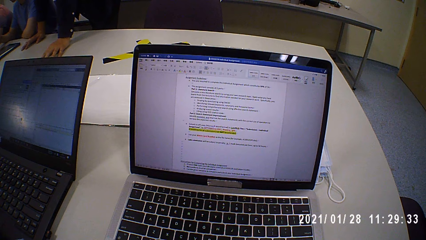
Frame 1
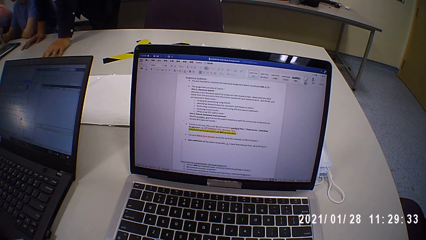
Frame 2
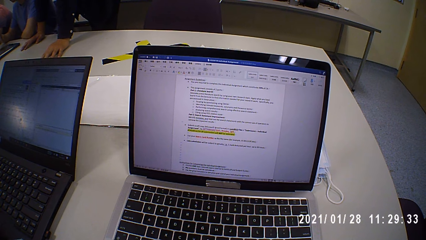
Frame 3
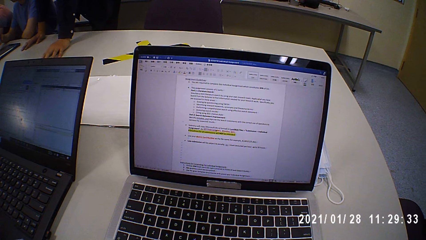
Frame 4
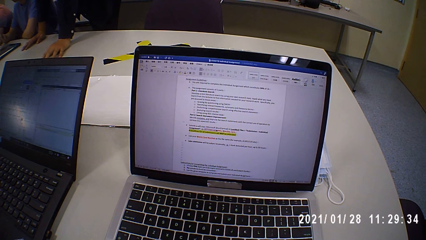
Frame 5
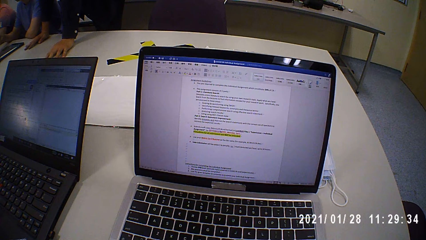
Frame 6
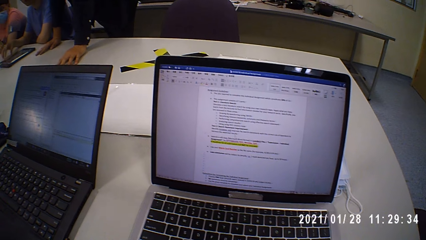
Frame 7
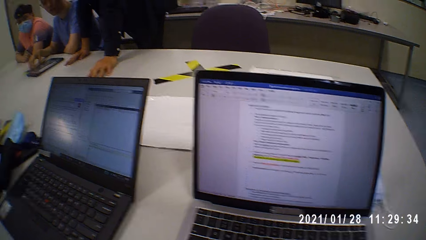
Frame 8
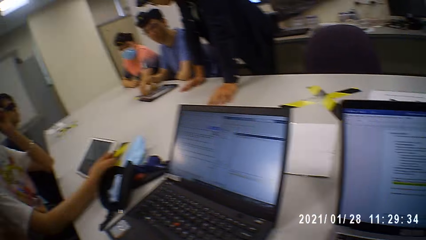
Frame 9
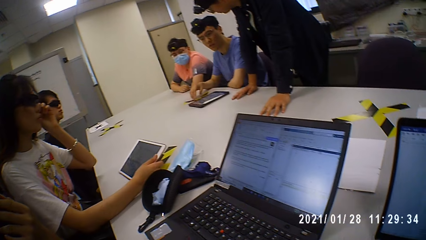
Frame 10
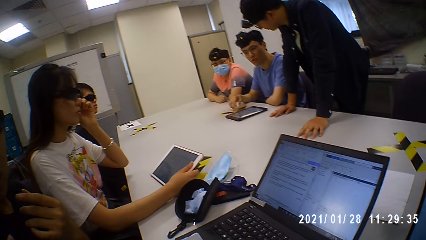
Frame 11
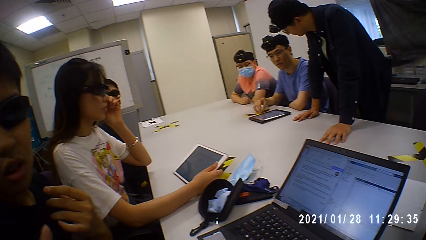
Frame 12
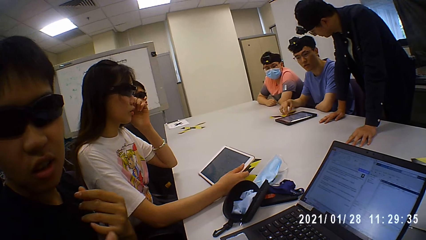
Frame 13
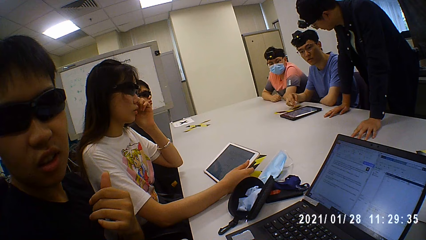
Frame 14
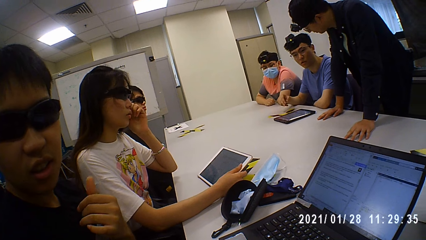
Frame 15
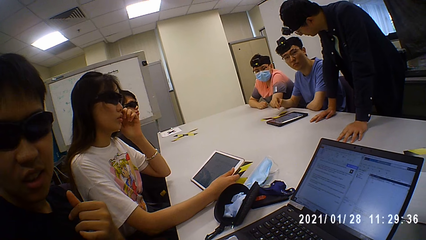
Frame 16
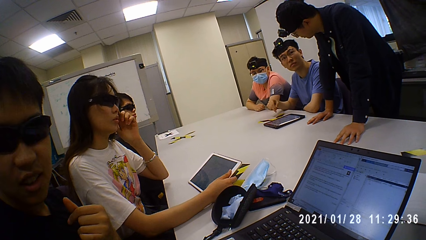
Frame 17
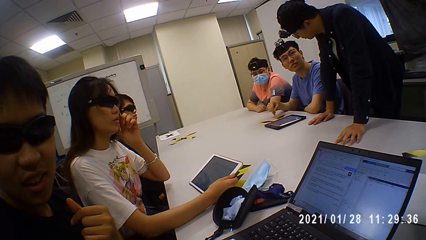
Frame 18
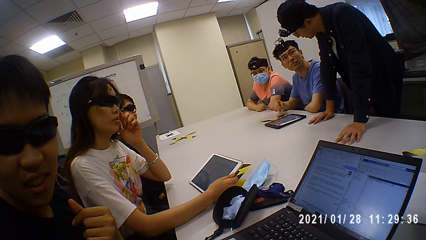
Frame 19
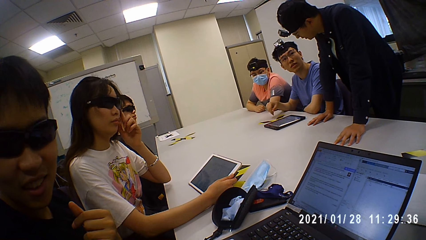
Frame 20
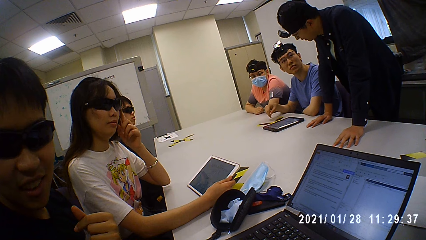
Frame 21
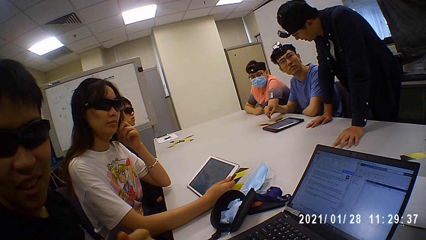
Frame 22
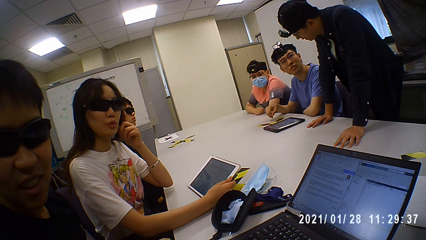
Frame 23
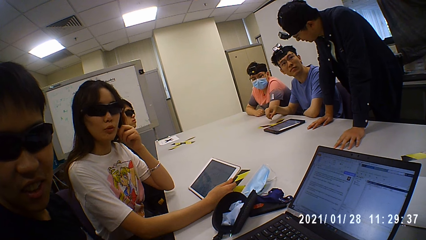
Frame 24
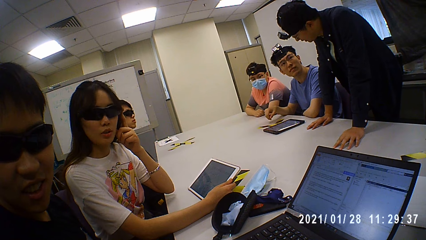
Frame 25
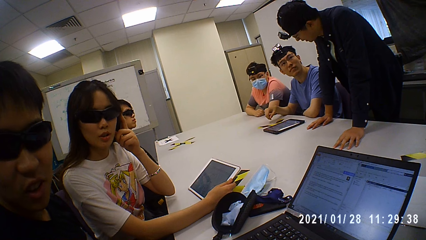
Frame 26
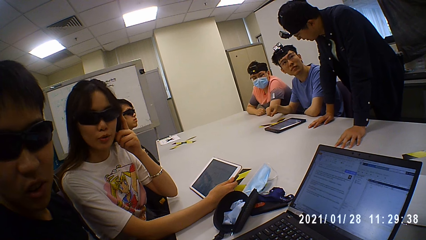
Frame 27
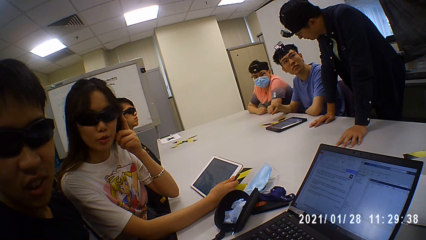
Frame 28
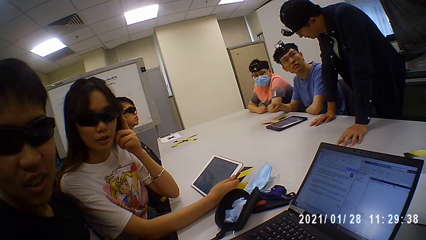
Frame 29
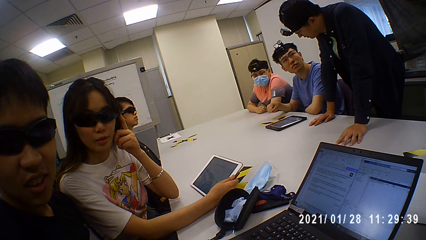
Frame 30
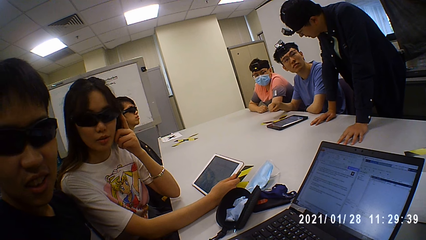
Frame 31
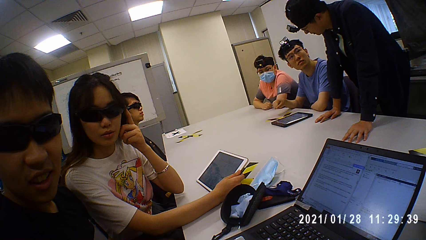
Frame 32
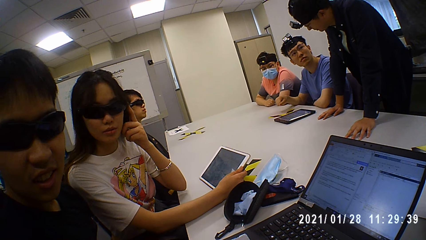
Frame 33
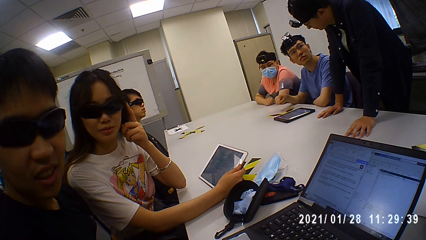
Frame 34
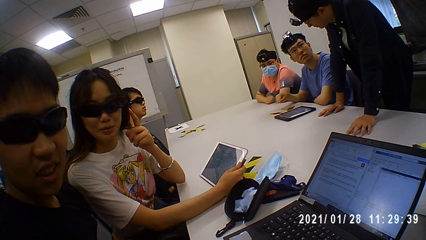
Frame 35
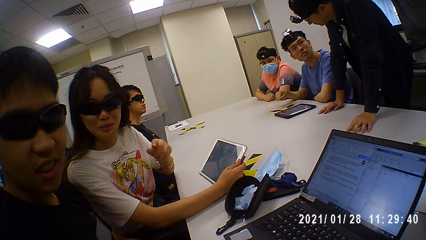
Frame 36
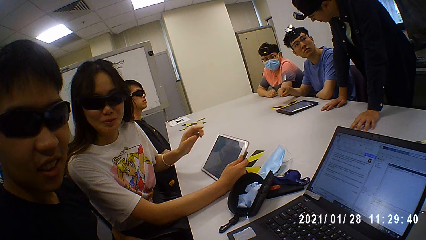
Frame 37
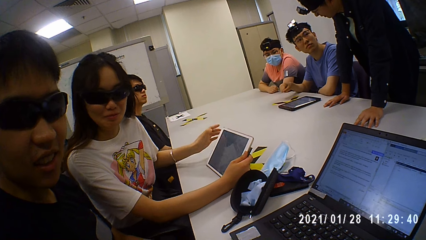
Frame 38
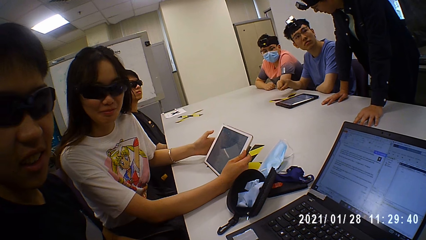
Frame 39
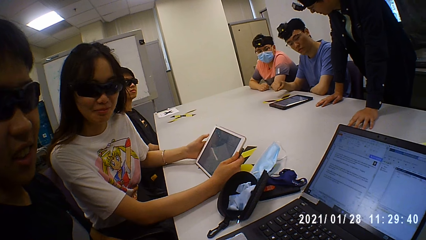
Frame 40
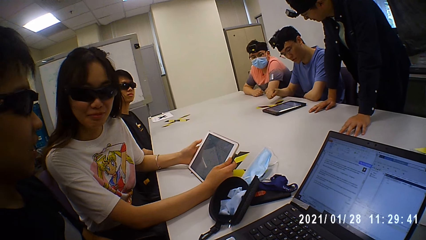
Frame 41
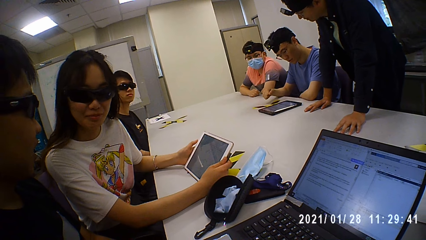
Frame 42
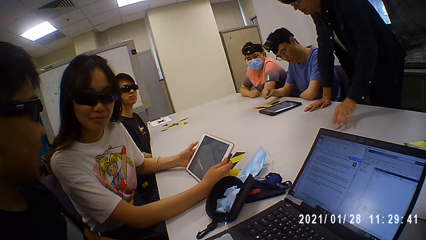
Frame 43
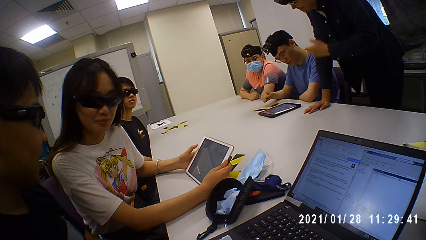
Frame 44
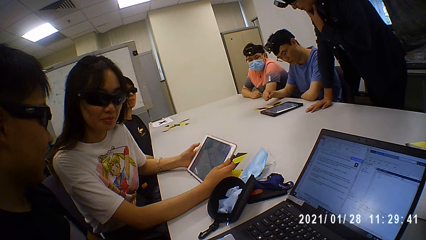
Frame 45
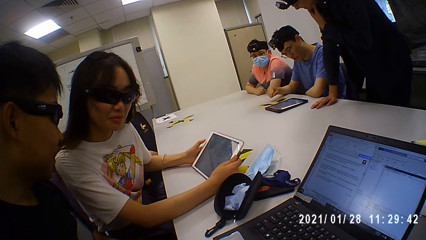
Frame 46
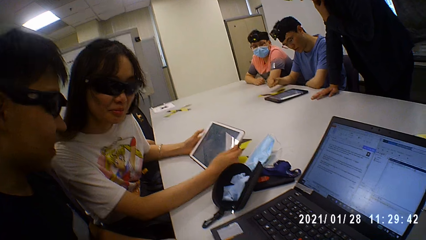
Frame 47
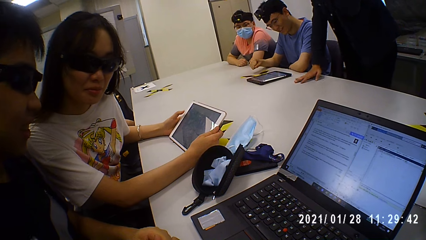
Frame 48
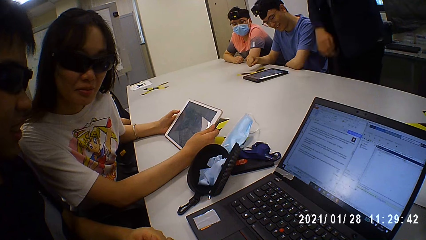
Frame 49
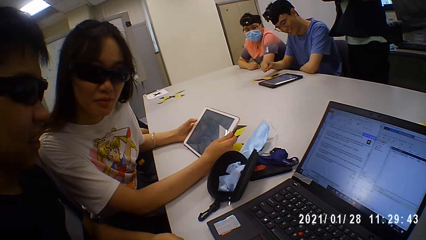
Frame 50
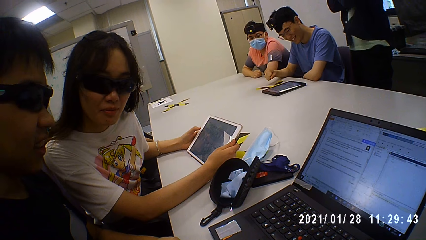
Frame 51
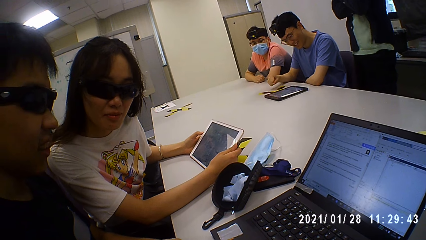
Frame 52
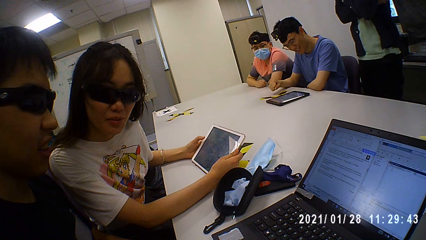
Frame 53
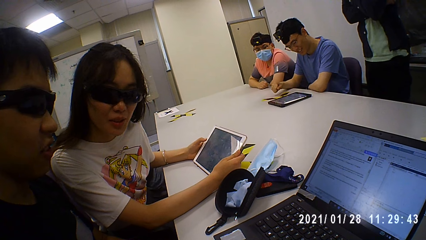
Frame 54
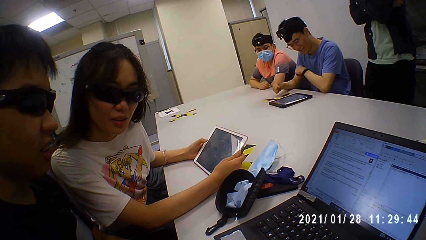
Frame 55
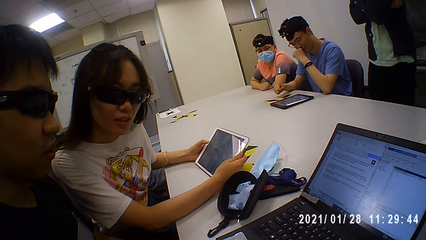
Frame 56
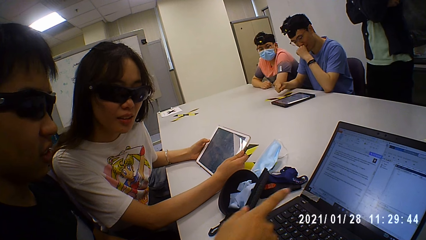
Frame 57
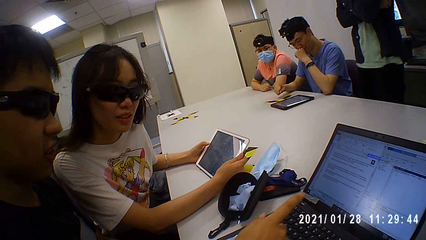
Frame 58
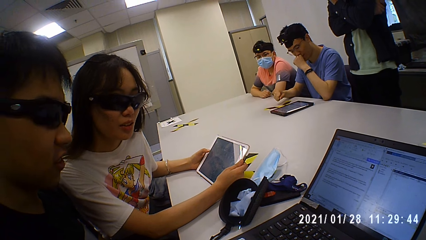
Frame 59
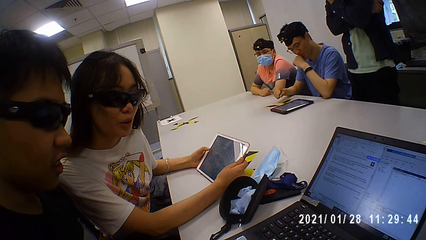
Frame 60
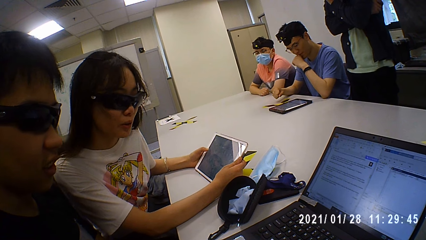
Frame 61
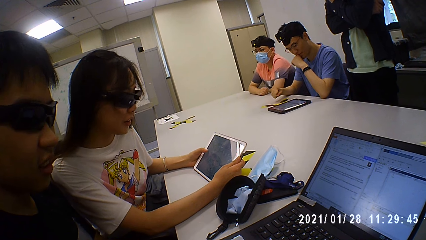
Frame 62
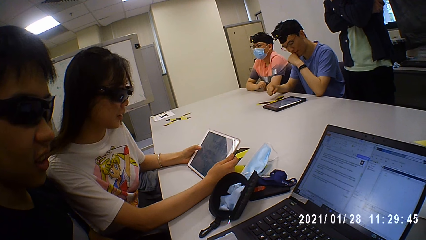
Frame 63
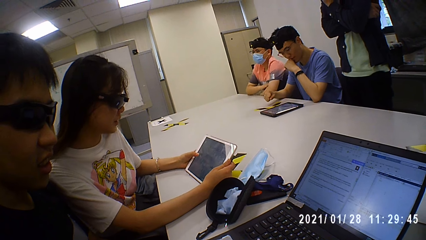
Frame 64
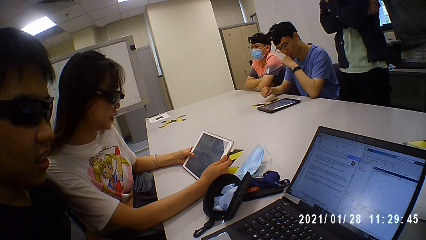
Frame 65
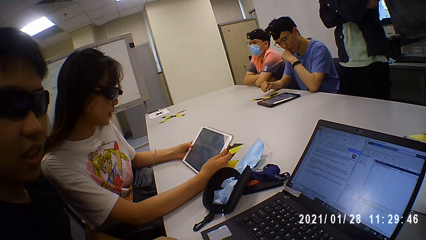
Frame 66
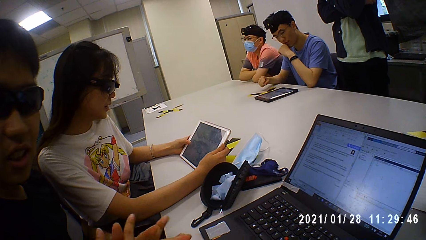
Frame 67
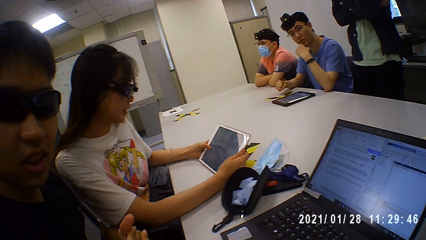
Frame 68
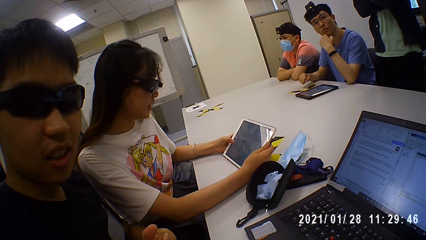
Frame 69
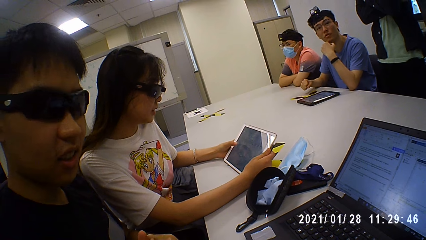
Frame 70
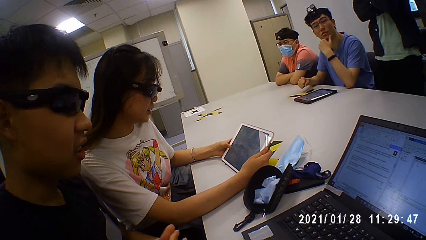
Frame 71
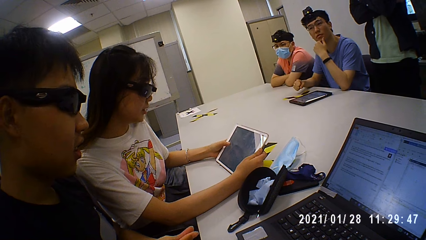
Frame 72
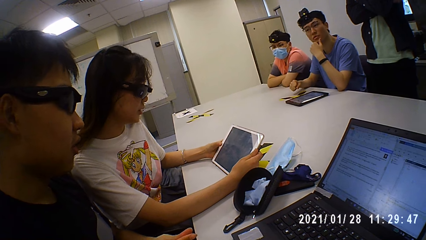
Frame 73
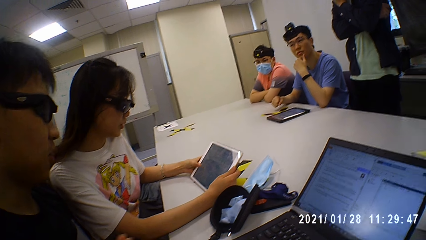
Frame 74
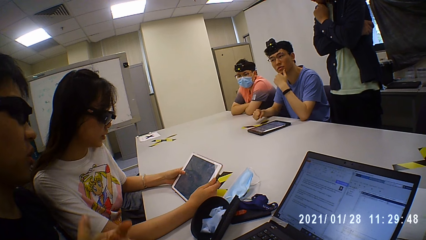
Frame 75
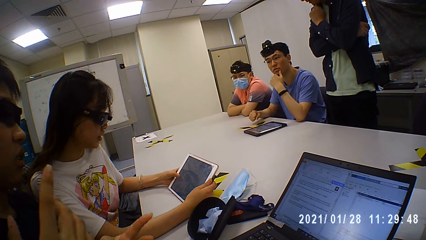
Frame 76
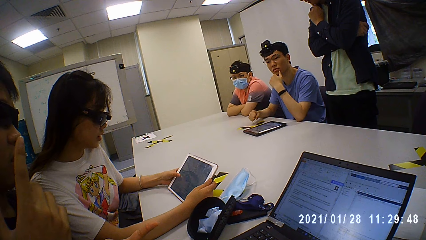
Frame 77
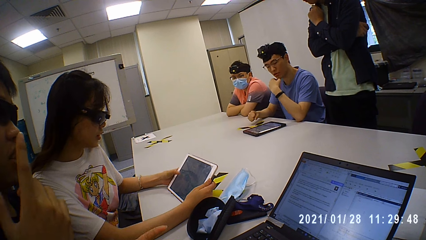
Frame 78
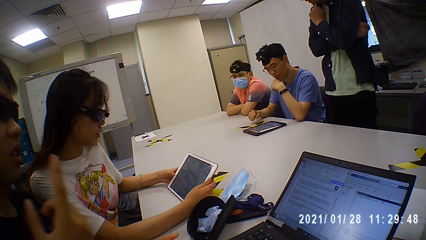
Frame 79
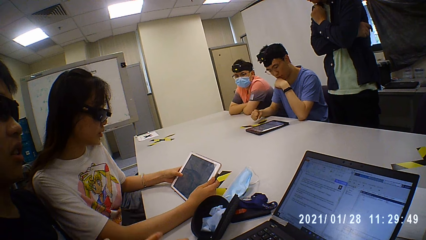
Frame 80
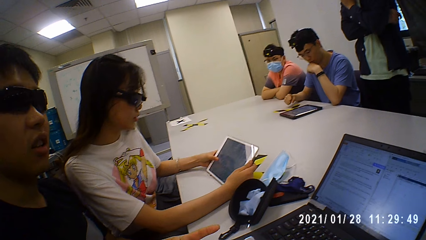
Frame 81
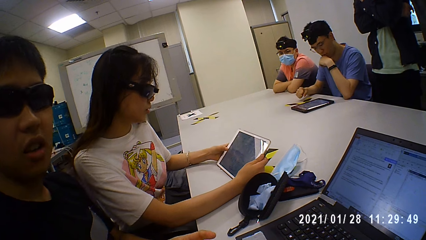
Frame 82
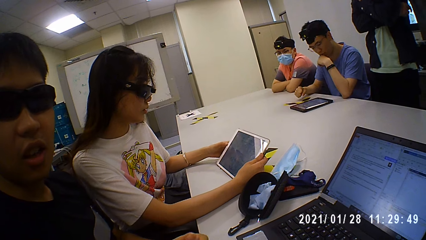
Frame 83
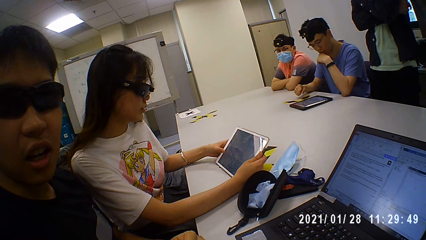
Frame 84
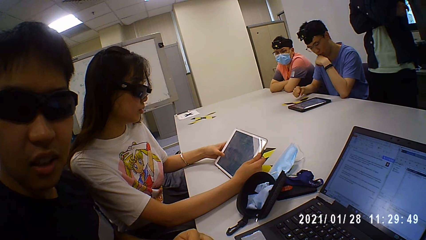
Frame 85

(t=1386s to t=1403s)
A man talks to the camera wearer. A person touches her goggles. The man talks to the camera wearer. The camera wearer looks around. The man talks to the camera wearer. The camera wearer talks to the man. The man talks to the camera wearer. A woman talks to the camera wearer. The camera wearer talks to the woman. They talk to the woman again. The man talks to the woman and points at the laptop. The camera wearer talks to the woman. The woman looks at the tablet and touches the tablet screen. The man talks to the camera wearer.
